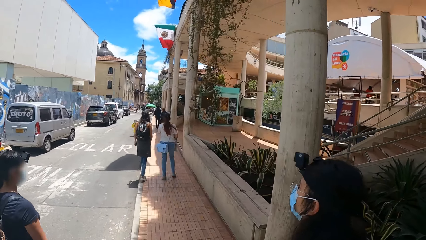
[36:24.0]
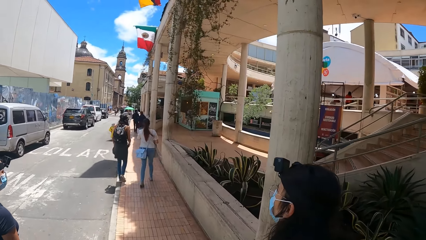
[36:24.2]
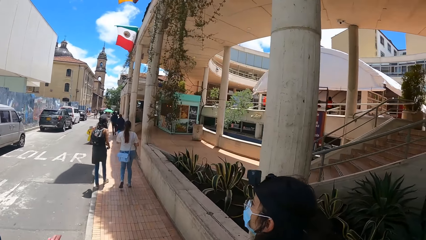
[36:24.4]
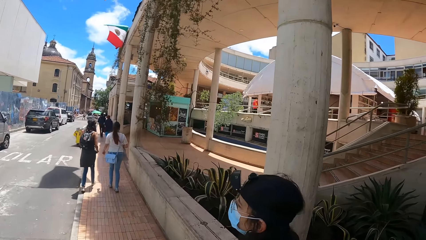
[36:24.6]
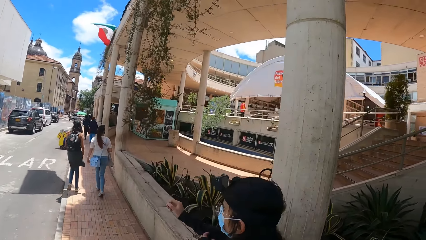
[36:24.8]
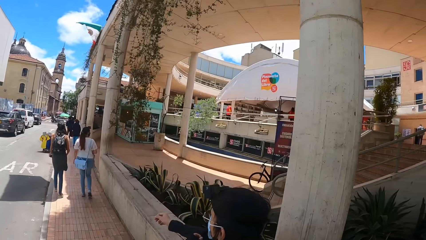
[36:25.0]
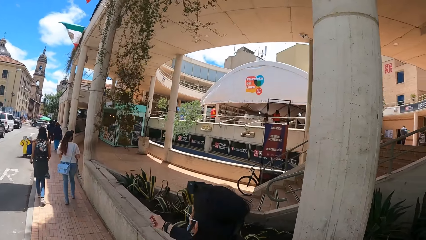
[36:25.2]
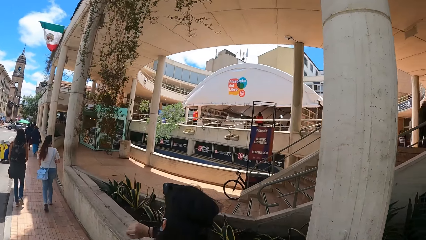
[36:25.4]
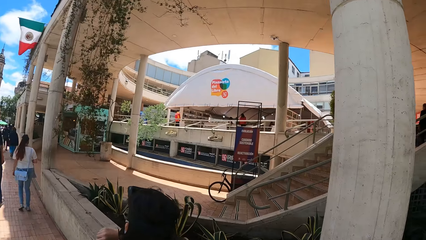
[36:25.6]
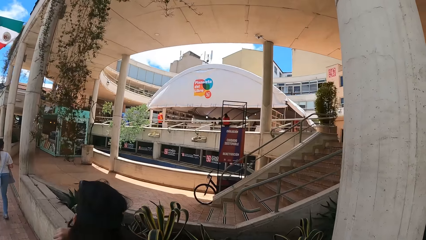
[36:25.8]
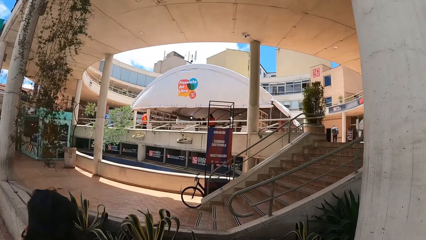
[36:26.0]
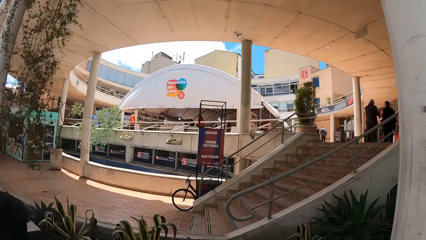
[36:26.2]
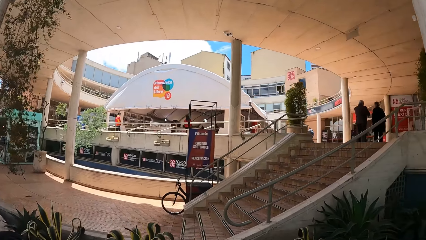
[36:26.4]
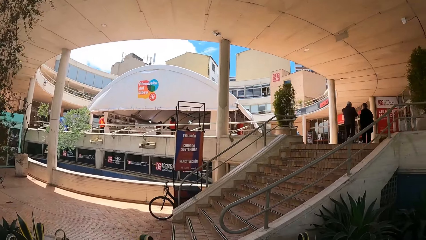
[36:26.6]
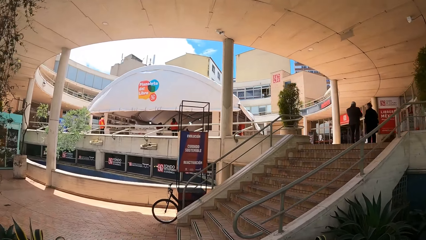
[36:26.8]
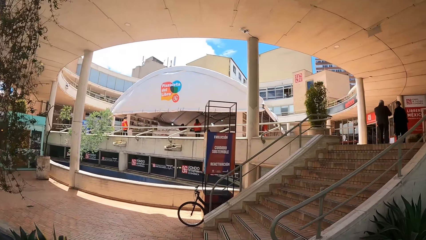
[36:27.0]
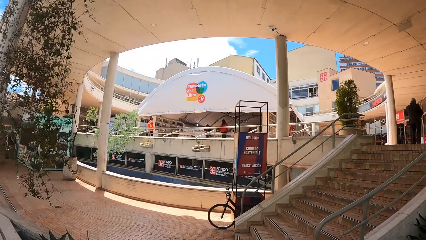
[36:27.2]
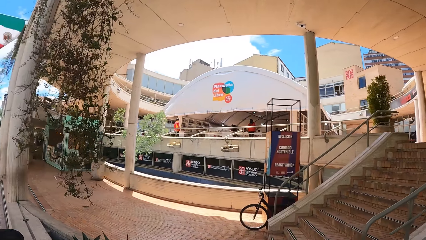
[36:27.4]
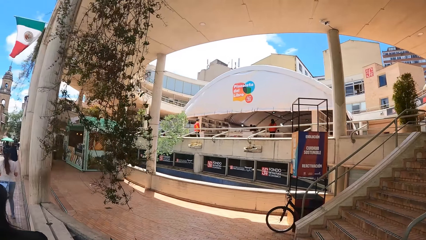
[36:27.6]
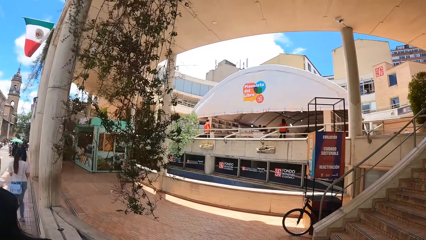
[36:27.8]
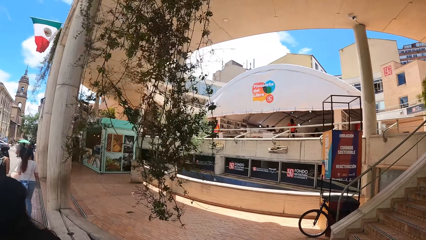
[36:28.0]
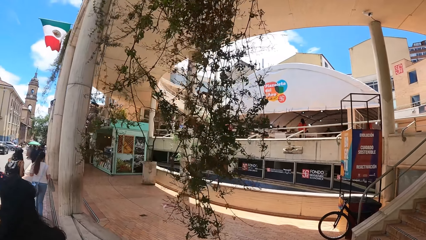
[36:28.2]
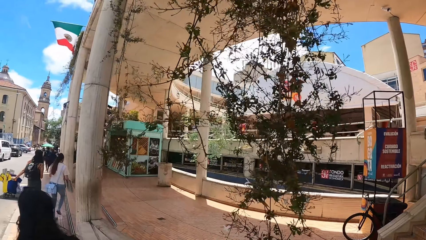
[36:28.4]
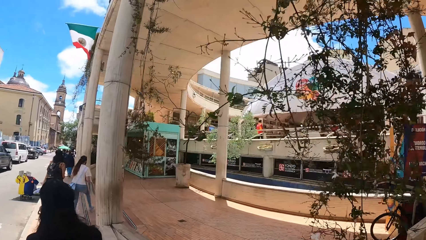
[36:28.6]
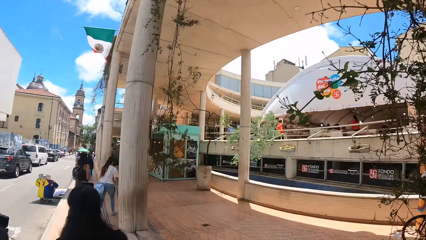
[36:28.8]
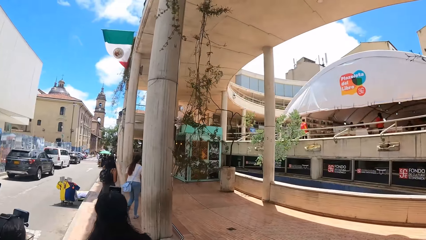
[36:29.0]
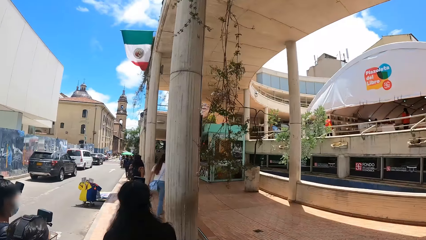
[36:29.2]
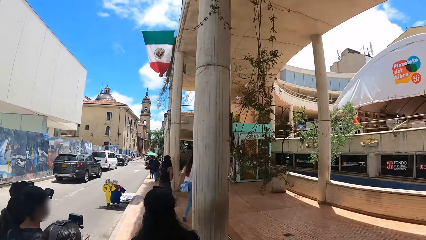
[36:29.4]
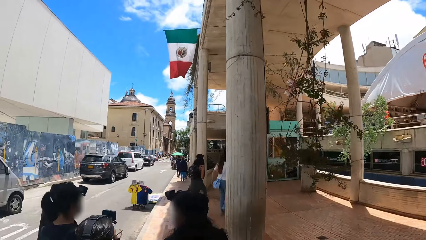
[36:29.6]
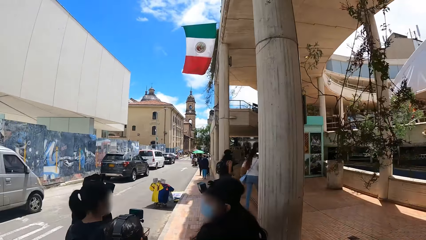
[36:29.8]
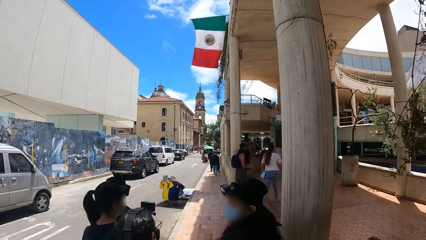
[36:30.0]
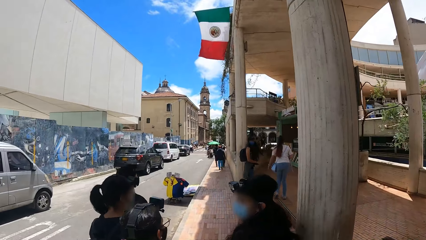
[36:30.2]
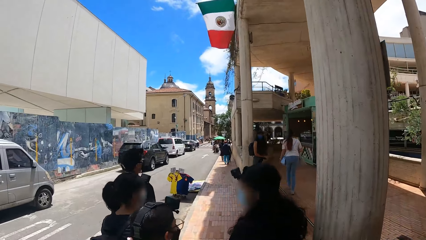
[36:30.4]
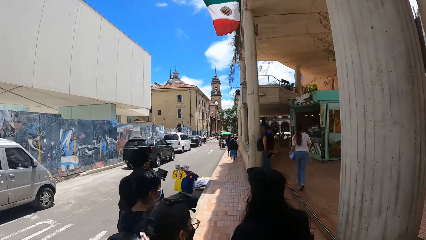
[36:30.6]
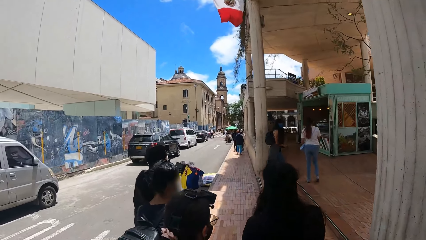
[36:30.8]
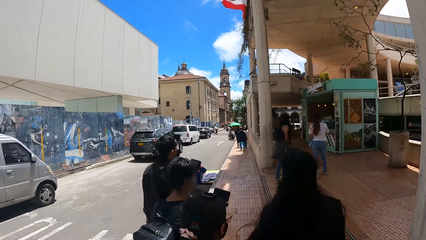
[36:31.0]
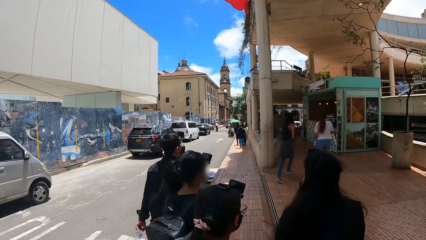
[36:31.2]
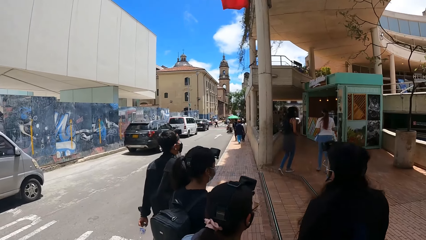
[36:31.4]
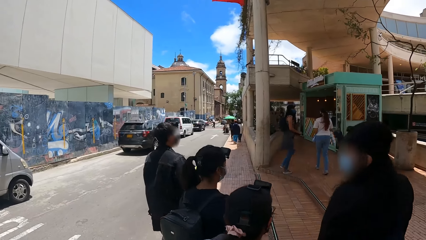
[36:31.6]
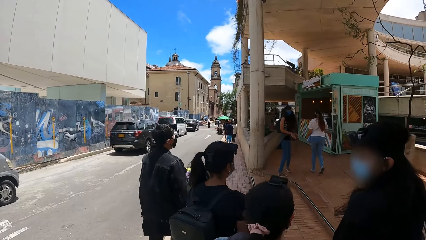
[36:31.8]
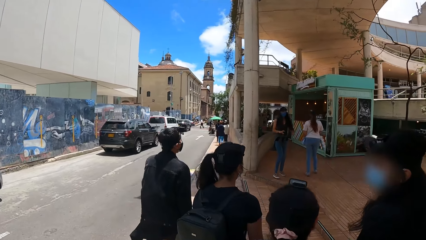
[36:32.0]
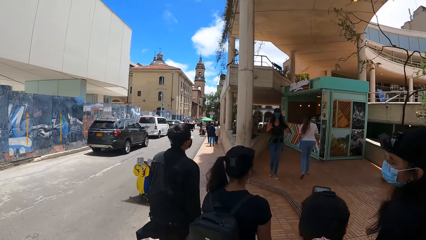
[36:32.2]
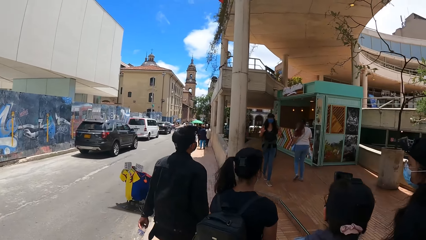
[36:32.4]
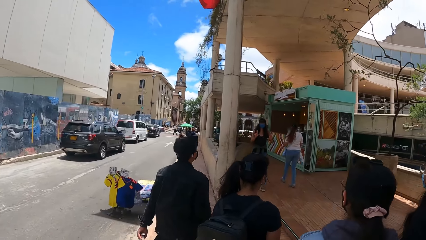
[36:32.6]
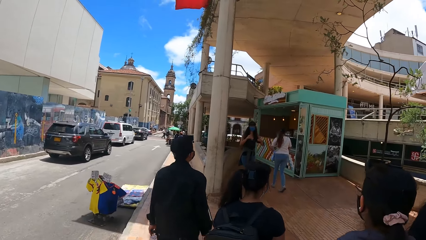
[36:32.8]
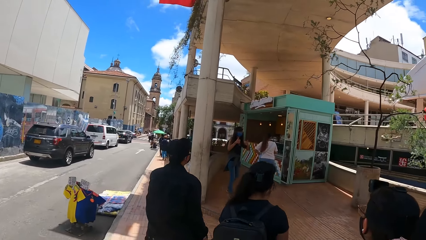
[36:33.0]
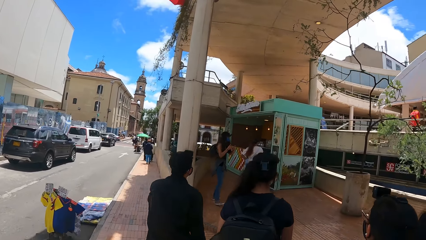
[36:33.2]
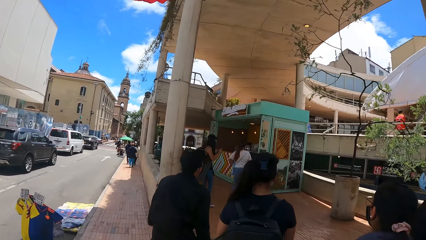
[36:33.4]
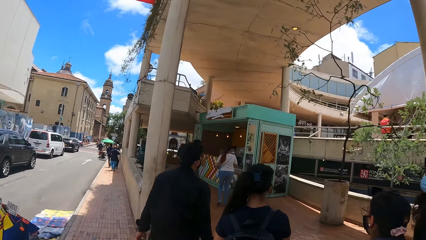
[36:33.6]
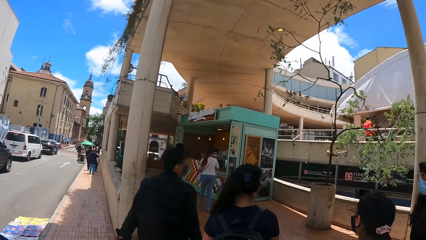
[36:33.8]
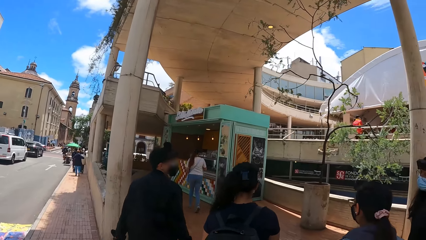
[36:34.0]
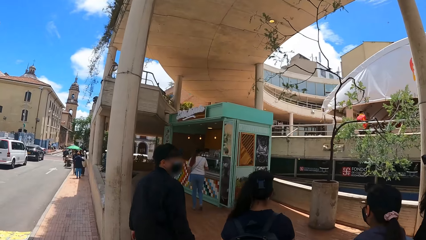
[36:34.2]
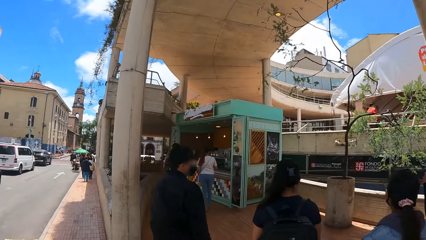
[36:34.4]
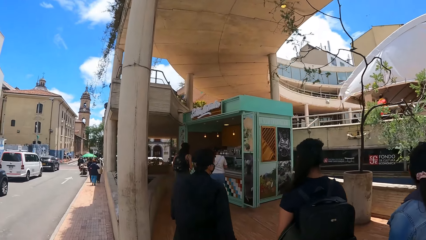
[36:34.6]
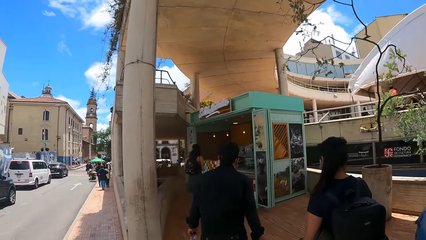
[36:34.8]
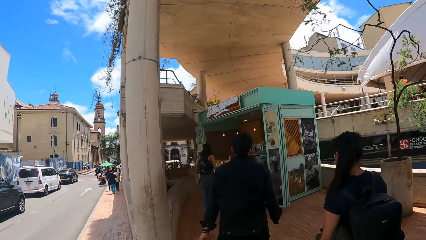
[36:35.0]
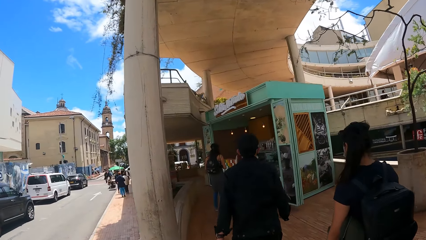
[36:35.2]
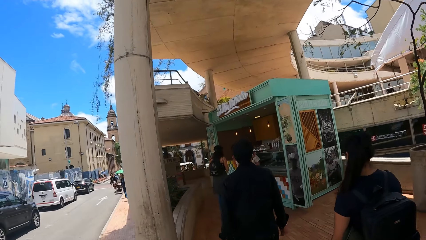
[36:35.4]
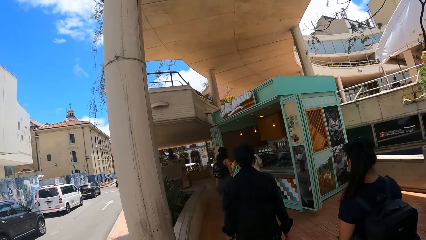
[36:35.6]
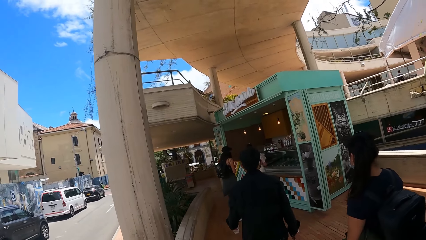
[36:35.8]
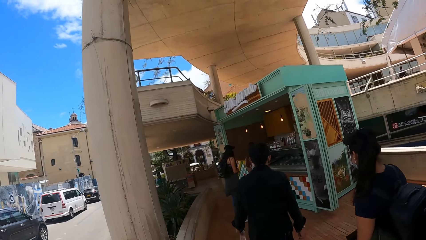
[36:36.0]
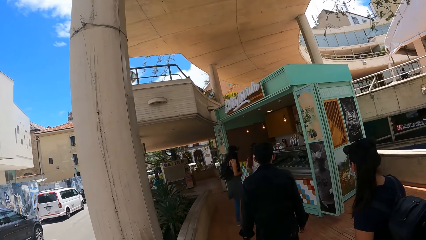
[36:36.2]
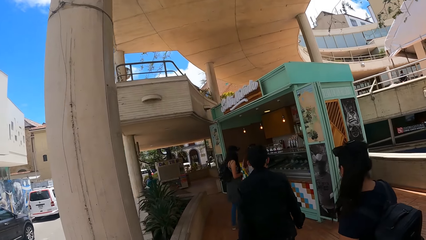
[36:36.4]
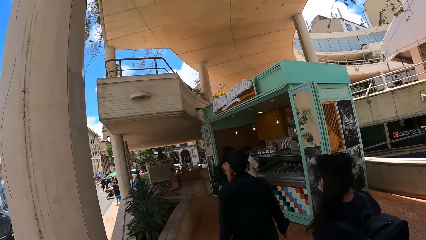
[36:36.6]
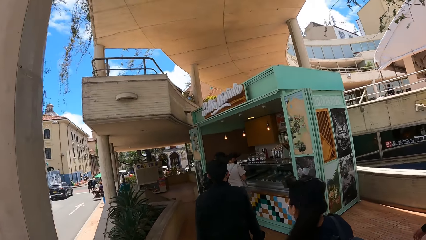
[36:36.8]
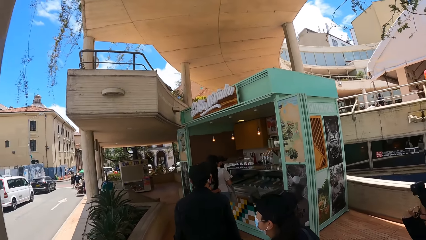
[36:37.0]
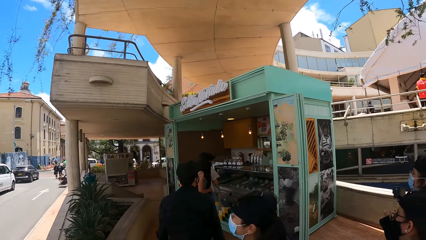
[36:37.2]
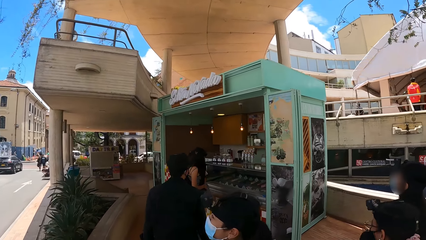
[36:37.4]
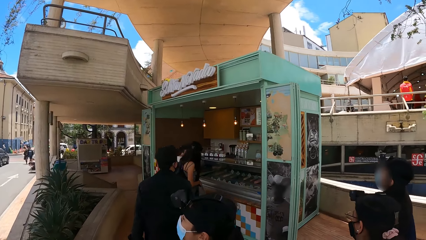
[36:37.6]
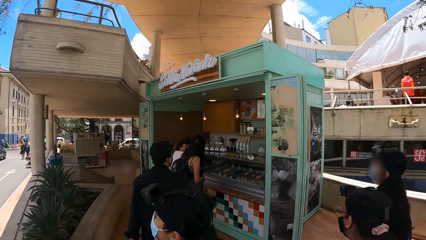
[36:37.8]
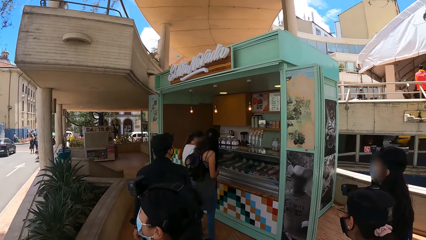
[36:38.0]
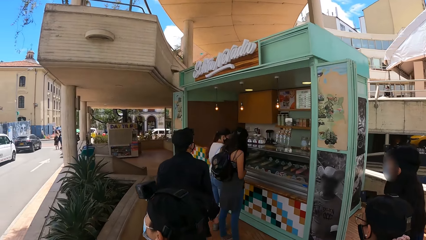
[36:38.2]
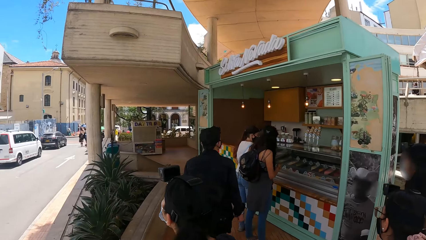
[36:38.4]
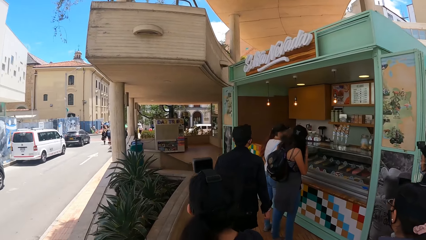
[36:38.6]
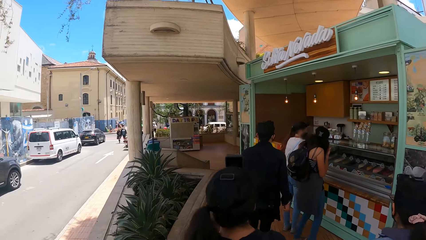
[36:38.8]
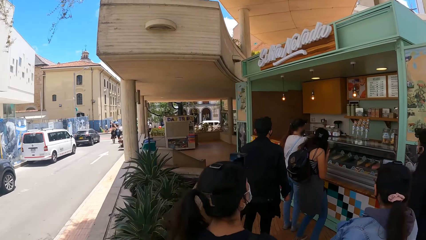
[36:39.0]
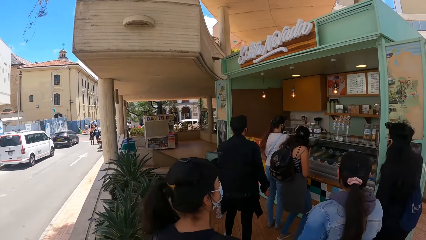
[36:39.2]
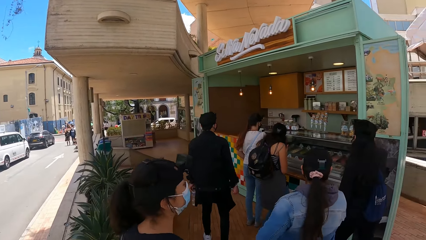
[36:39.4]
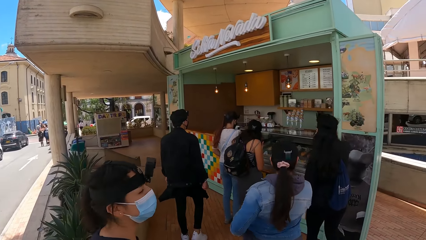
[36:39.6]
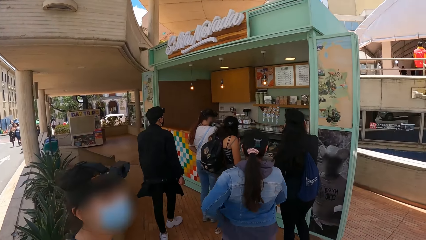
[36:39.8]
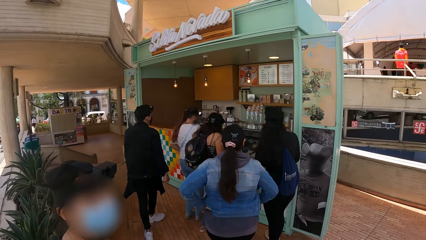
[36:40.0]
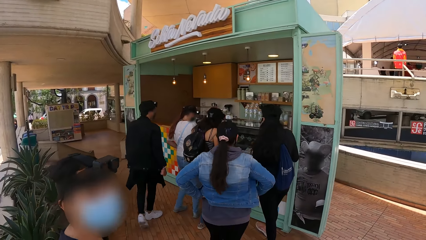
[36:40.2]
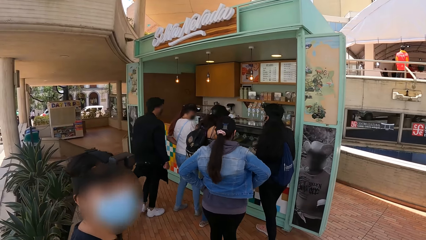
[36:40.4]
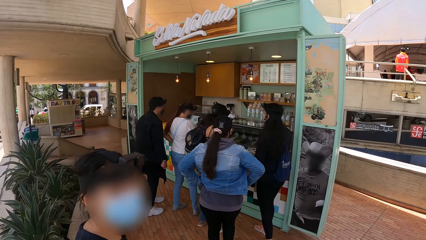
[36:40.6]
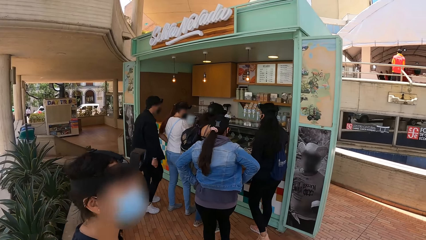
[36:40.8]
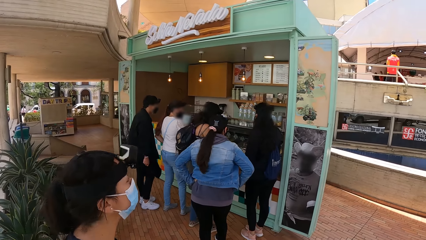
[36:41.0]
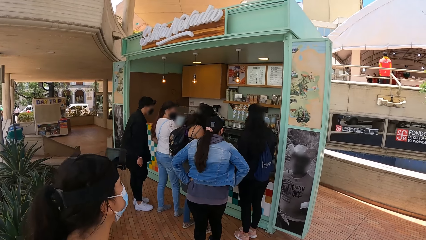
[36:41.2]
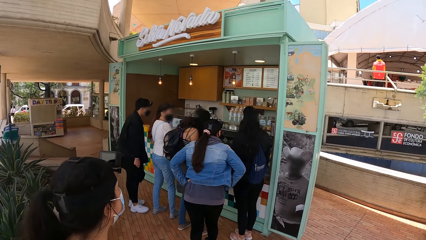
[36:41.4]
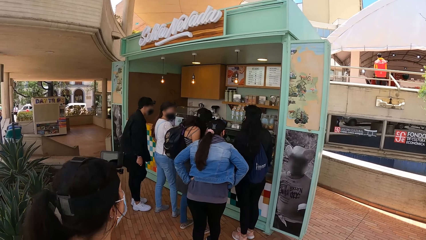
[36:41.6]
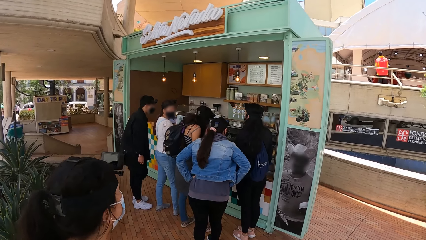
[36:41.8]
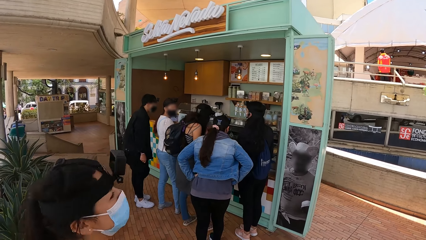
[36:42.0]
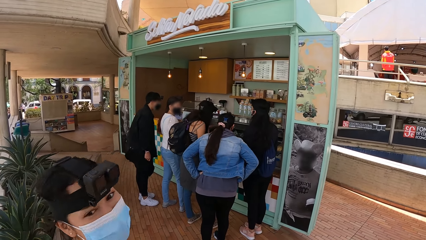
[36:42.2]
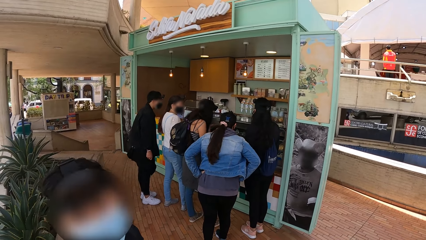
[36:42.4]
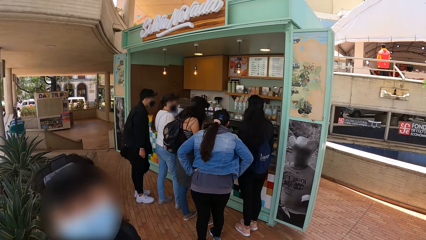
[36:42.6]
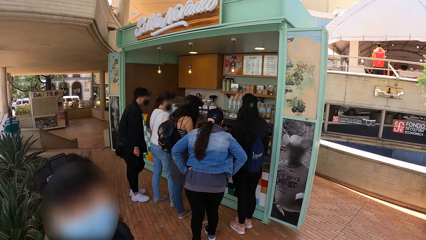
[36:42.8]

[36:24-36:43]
The camera wearer looks around. They walk around the street. A woman converses with the camera wearer.
